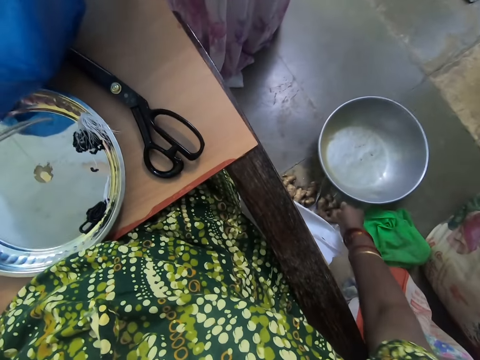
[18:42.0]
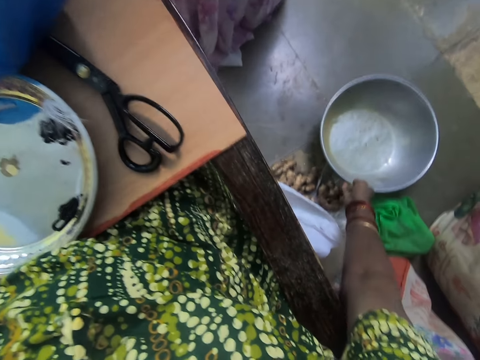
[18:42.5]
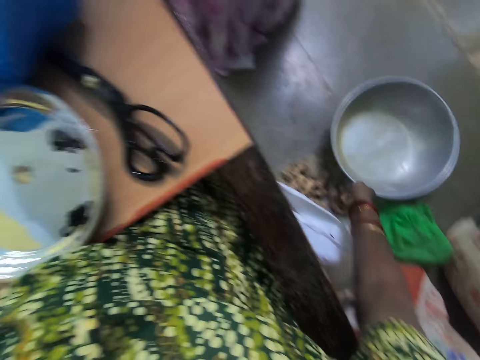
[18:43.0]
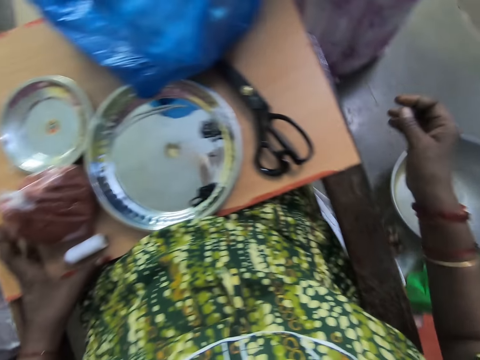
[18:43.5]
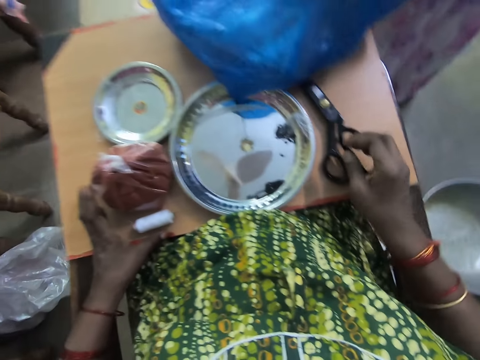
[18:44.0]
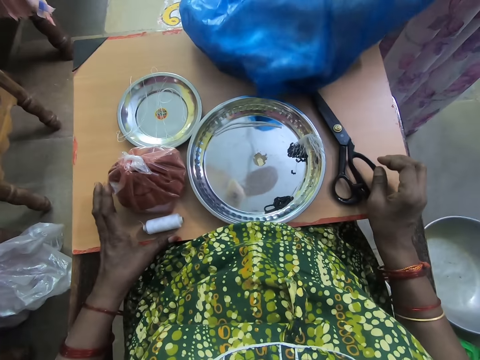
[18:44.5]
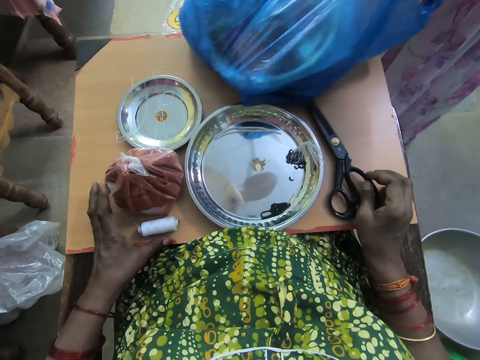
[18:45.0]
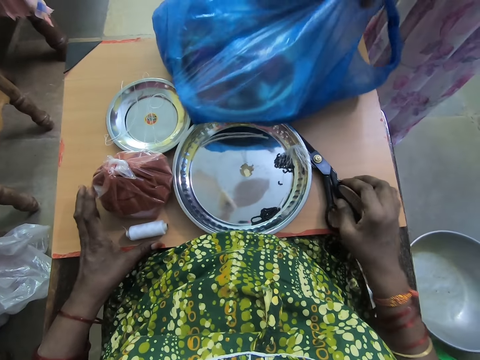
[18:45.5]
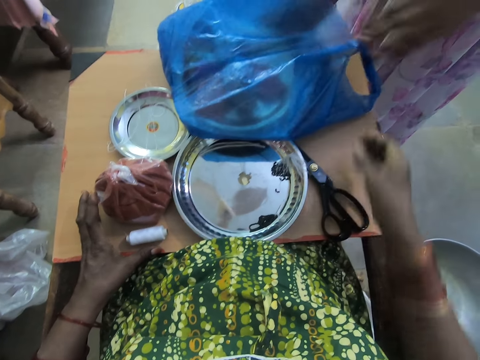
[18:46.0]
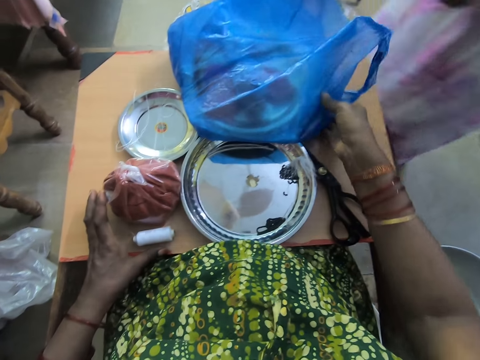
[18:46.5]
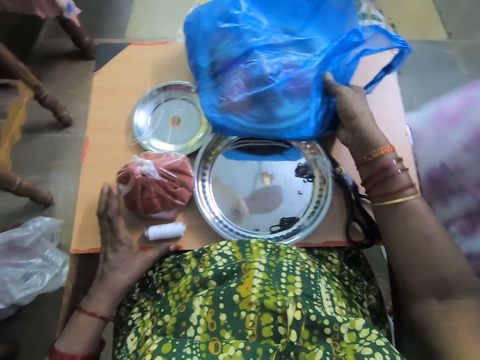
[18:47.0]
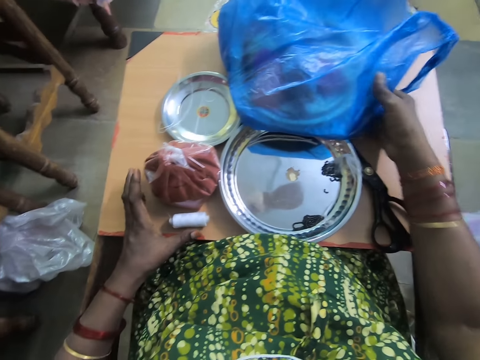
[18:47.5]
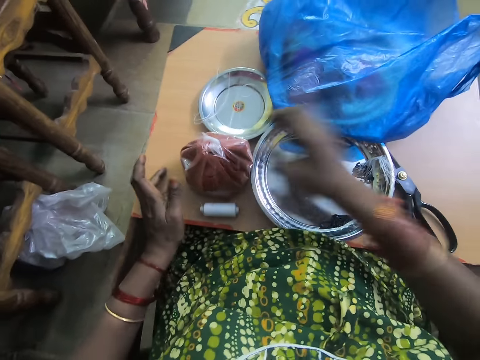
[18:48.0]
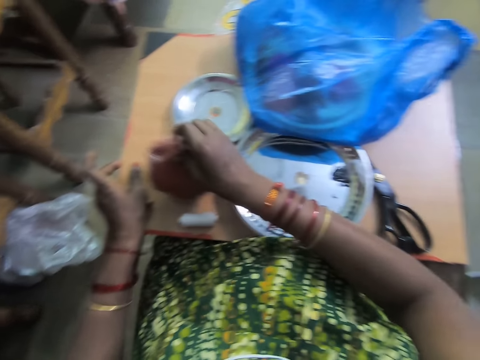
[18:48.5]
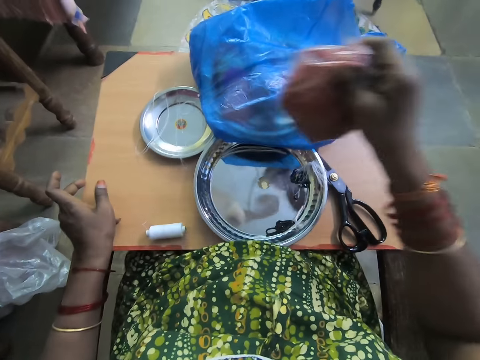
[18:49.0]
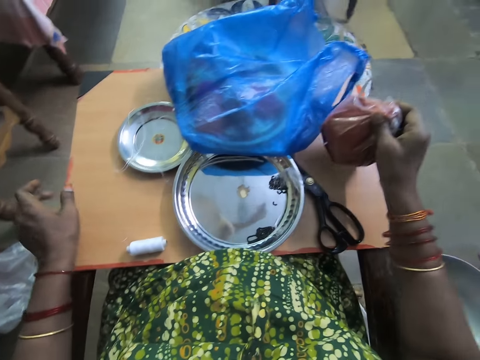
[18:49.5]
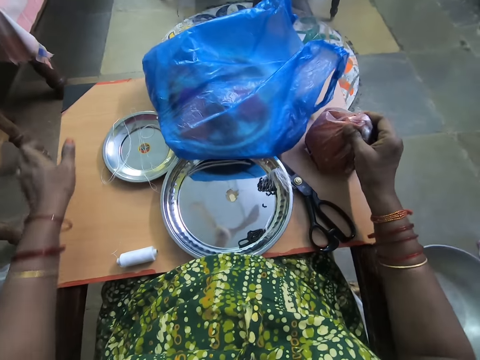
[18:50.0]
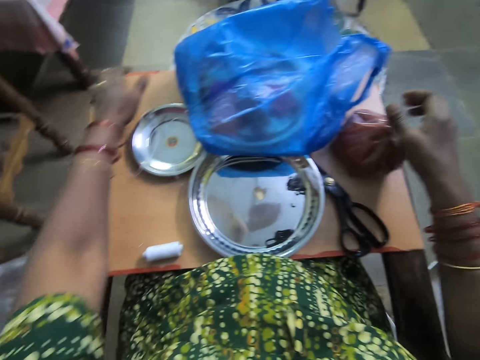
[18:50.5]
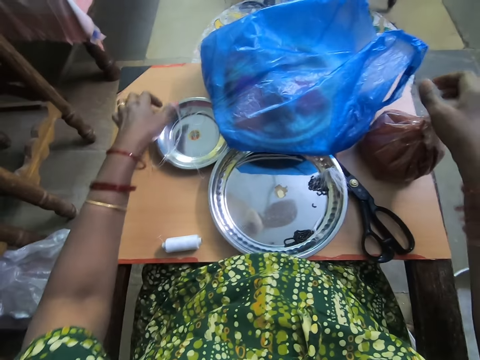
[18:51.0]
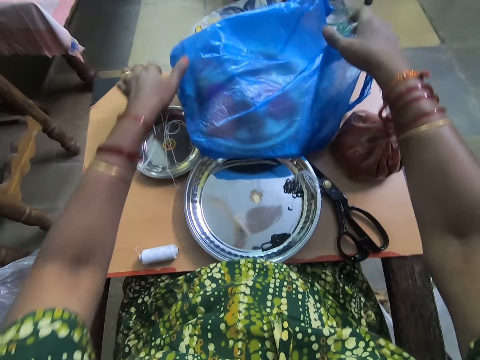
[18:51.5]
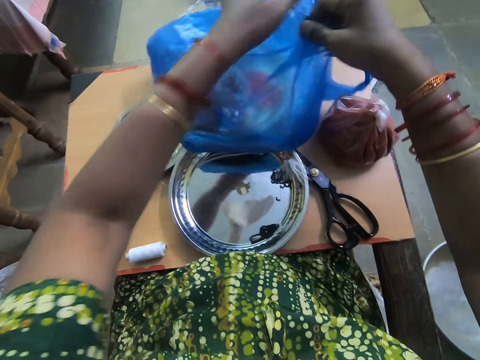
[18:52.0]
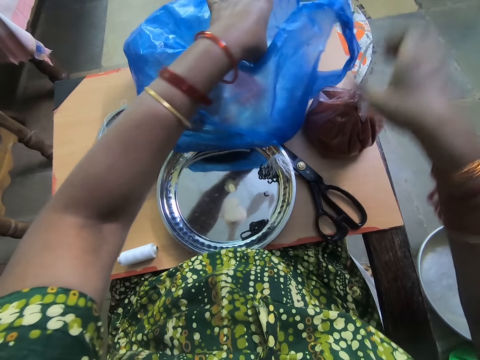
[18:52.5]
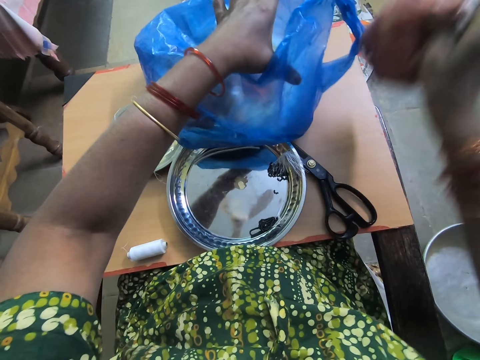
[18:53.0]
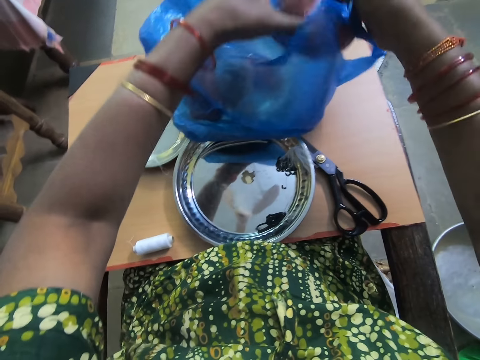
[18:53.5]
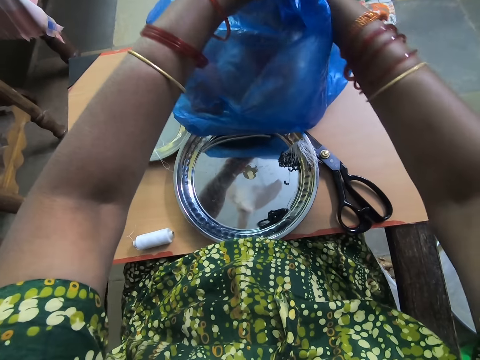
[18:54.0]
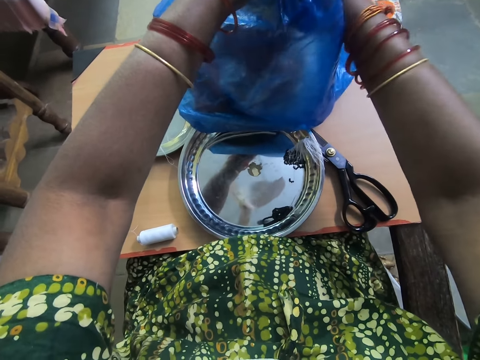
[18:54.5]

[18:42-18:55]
The camera wearer touches a bowl on the ground with her right hand. She moves the bowl. She places her right hand on the table. A woman inserts the plate in her right hand into the blue bag on the table. The camera wearer looks around. She picks a paper bag, and touches the blue bag on the table with her right hand. She picks a bag of pepper from the table with her right hand. She places the bag of pepper in her right hand on the table. She opens the blue bag on the table with both hands. She does something. She picks the bag of pepper from the table with her right hand. She places the bag of pepper in her right hand into the blue bag.

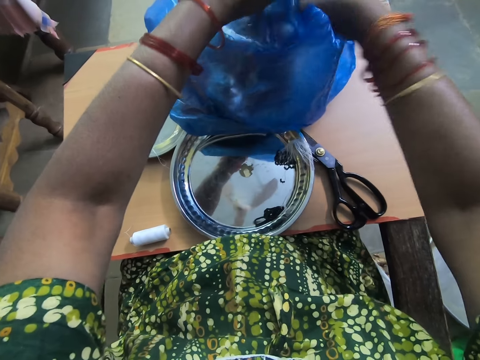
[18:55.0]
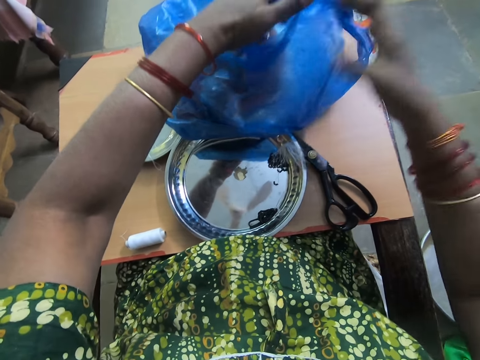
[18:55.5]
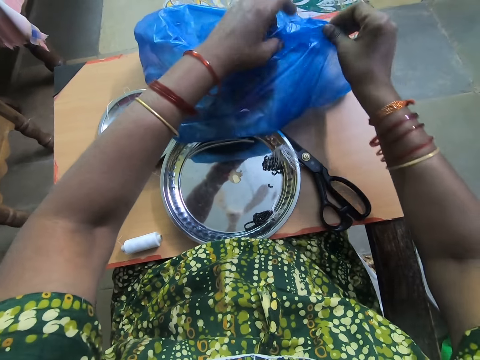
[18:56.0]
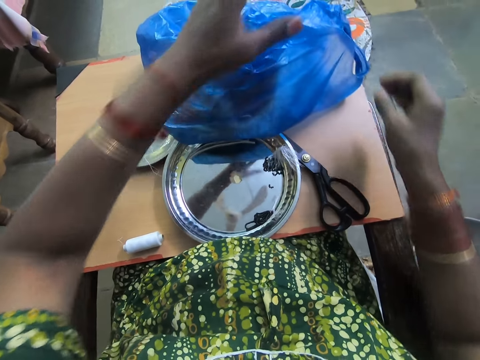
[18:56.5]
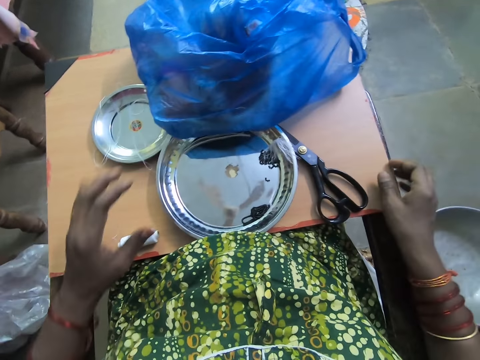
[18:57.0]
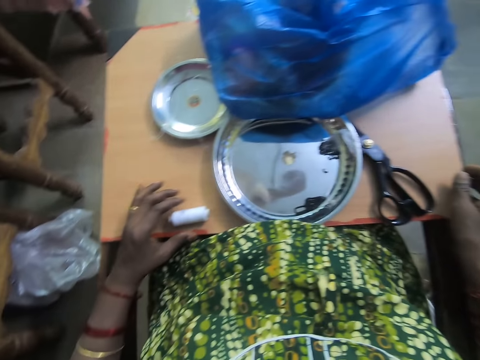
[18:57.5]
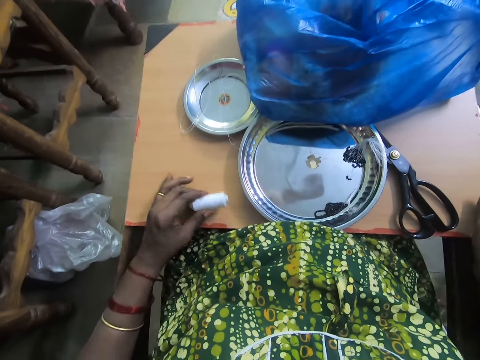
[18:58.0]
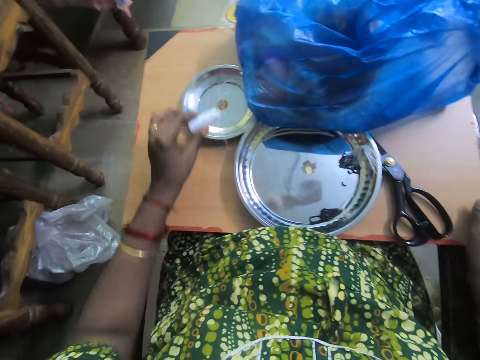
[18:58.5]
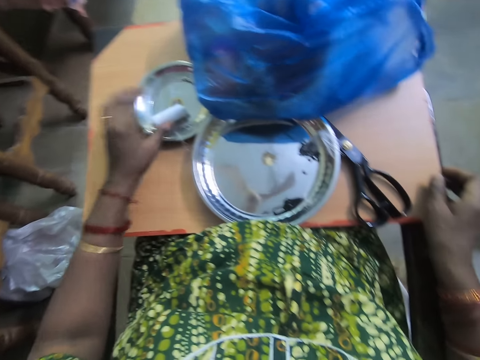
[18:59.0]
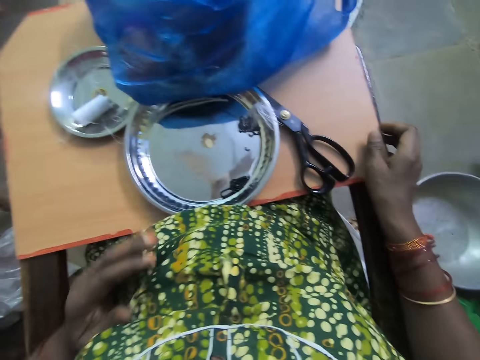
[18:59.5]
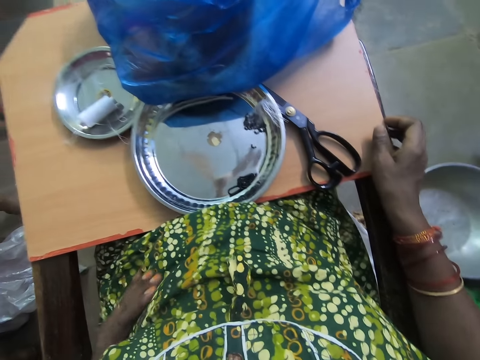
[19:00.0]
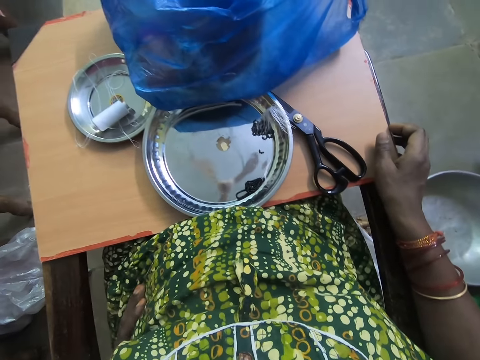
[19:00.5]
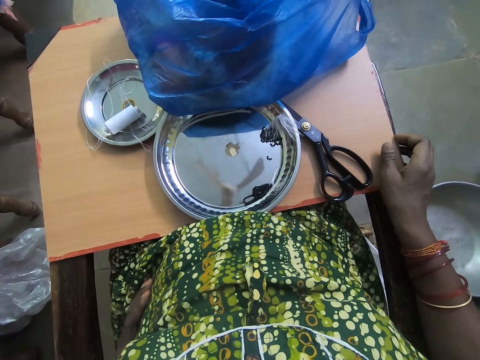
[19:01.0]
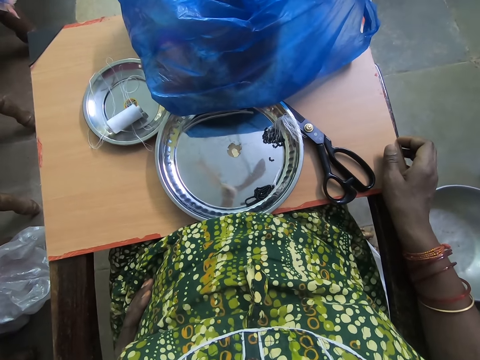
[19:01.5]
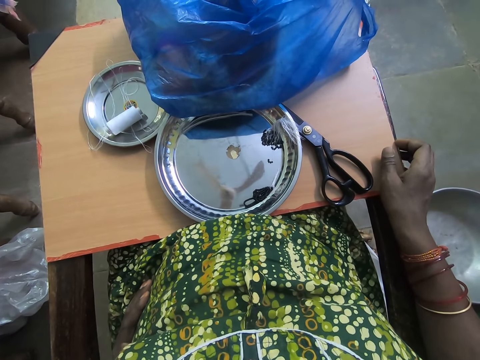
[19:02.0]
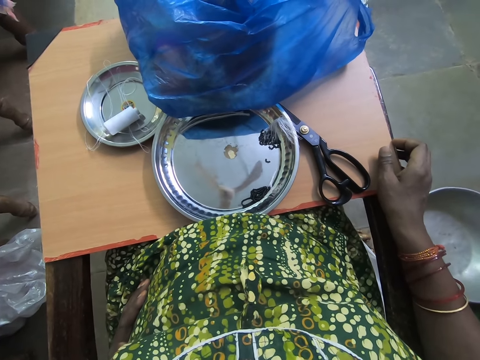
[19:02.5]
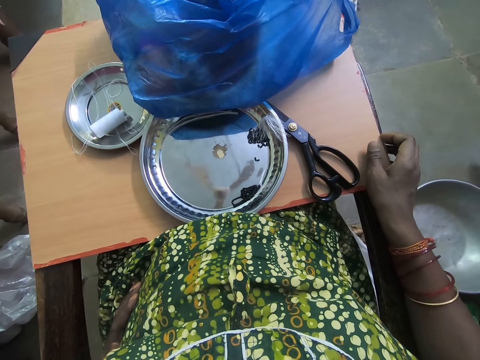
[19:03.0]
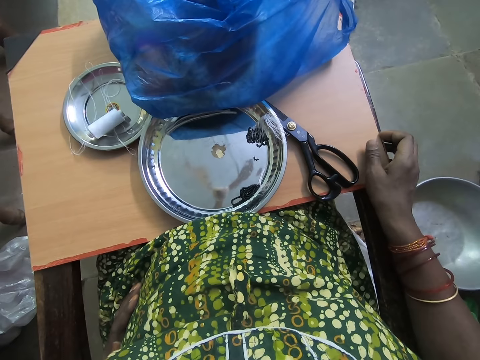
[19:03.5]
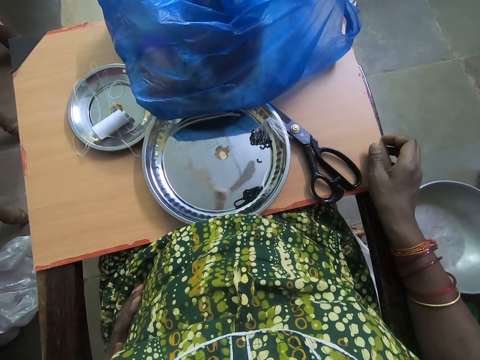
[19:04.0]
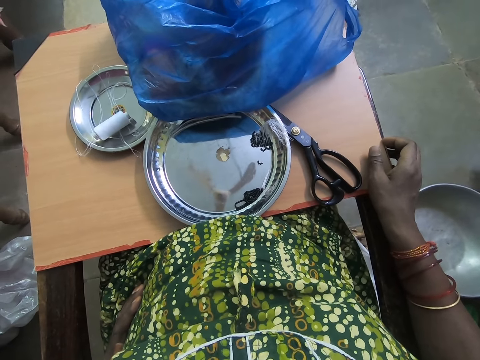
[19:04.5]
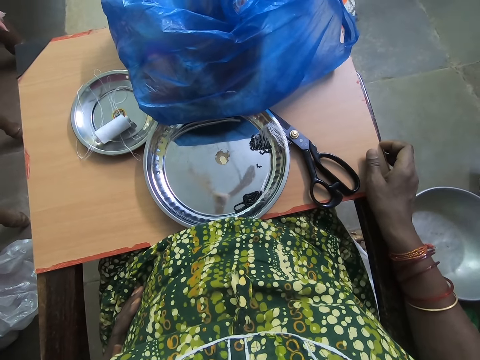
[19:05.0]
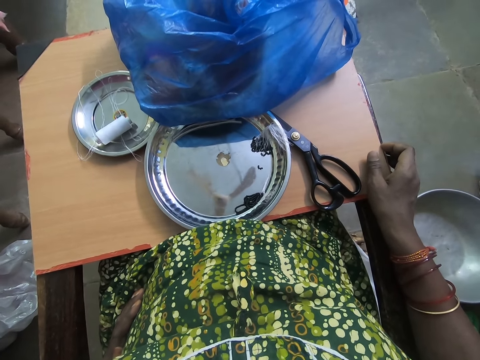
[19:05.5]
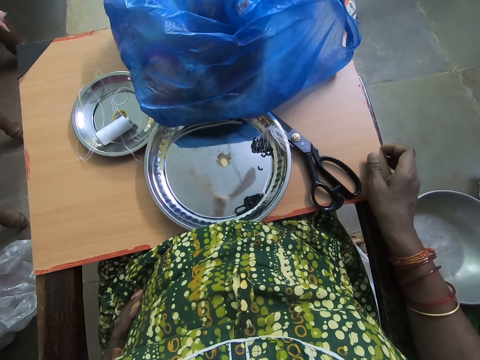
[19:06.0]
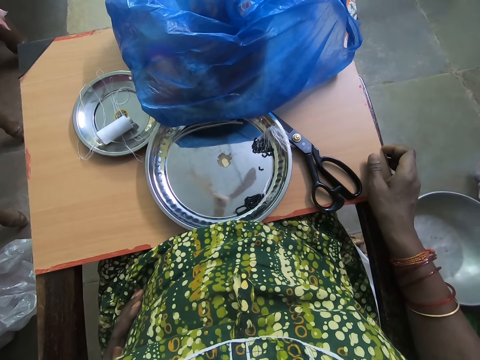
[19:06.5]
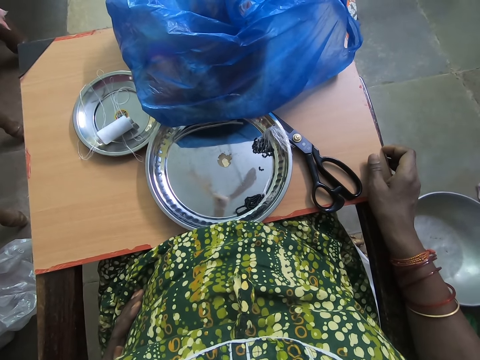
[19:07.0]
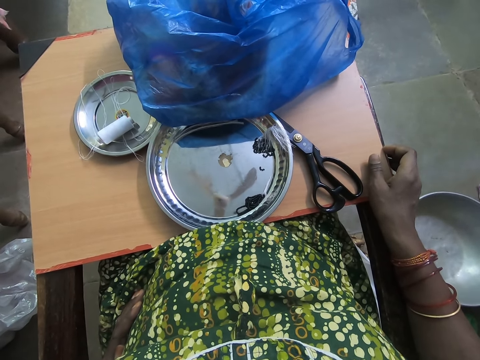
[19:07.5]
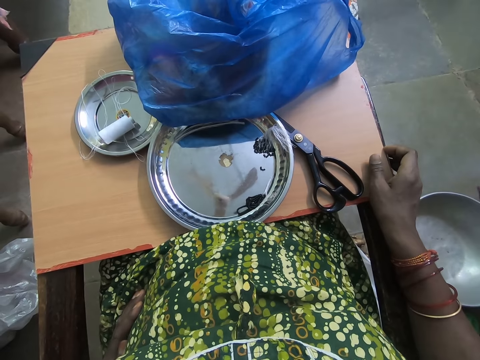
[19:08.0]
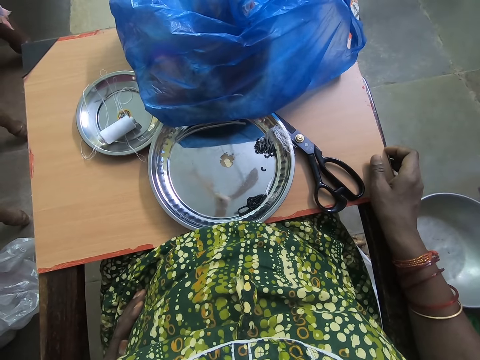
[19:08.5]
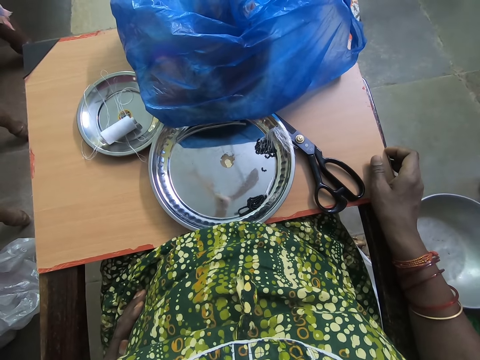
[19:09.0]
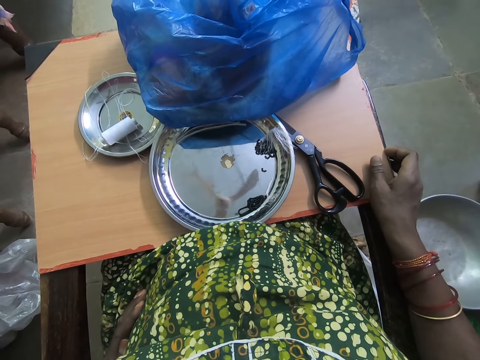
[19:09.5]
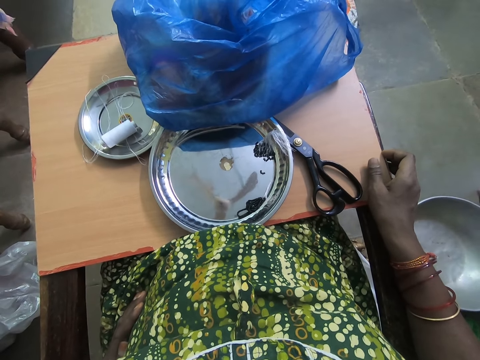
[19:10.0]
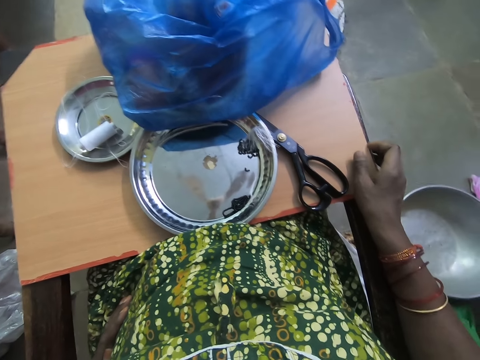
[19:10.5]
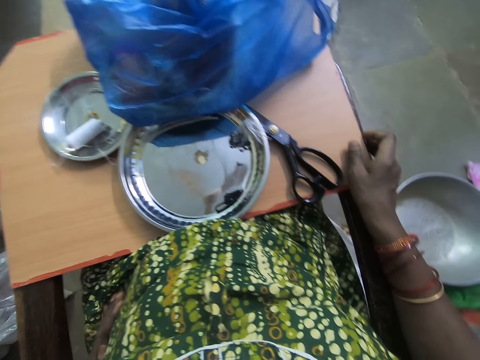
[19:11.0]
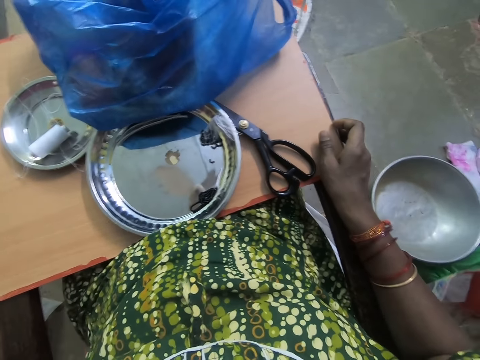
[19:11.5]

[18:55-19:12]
The camera wearer closes the blue bag on the table with both hands. She touches the paper bag. She picks up the thread on the table with her left hand. She places the thread in her left hand on a plate on the table. She rubs her cloth with her left hand. She looks around.
